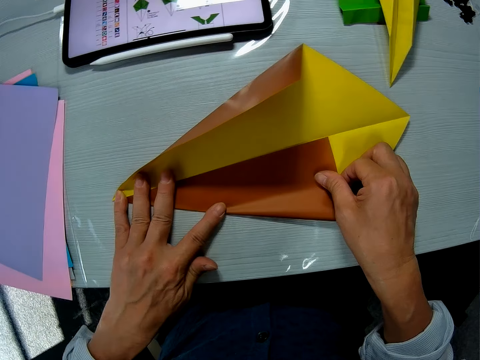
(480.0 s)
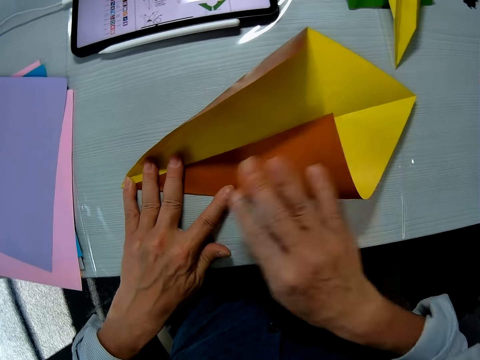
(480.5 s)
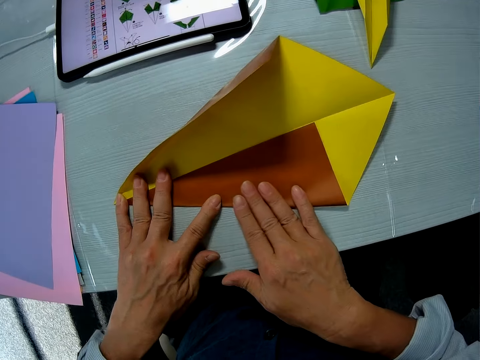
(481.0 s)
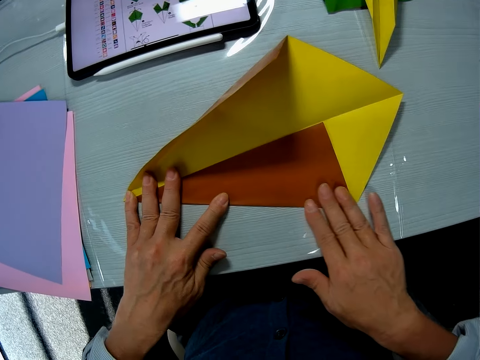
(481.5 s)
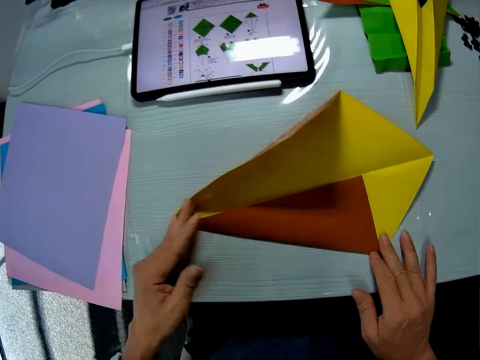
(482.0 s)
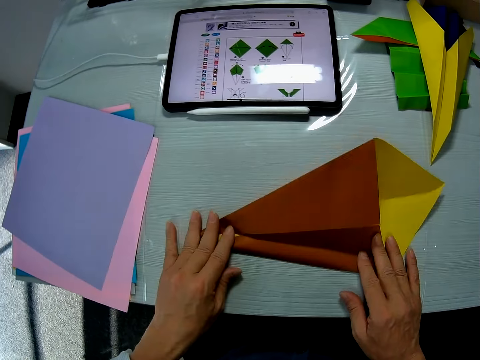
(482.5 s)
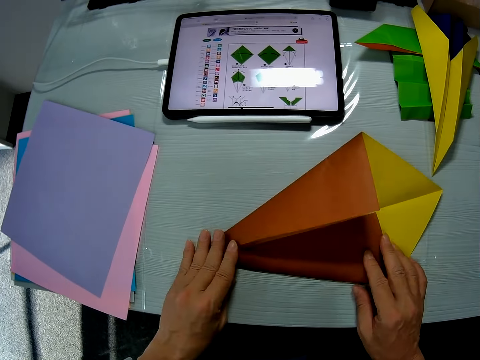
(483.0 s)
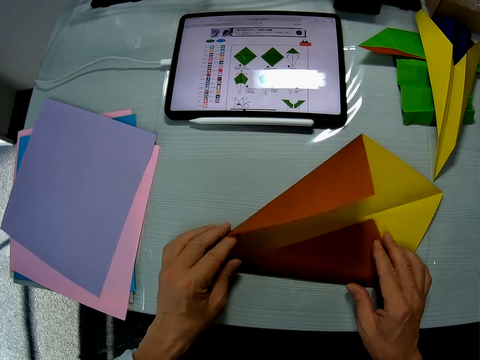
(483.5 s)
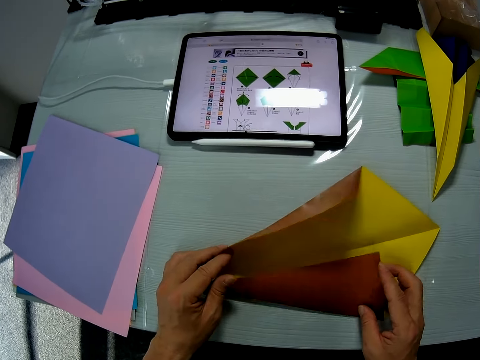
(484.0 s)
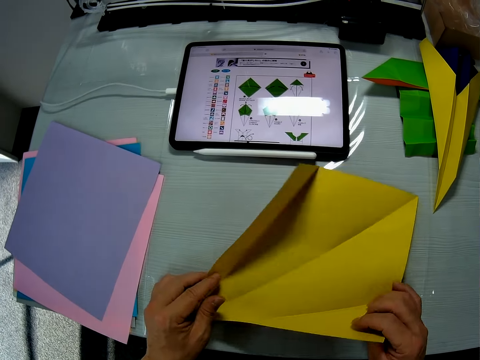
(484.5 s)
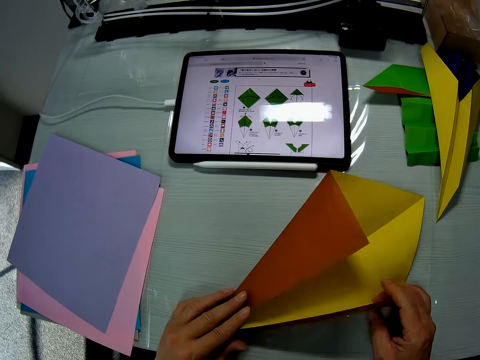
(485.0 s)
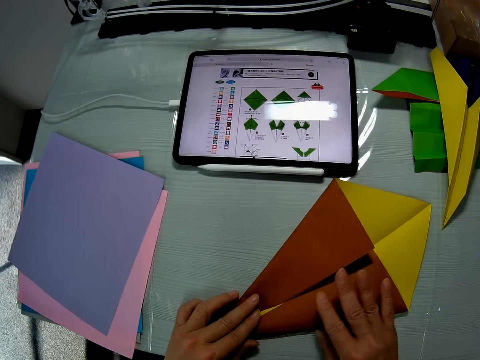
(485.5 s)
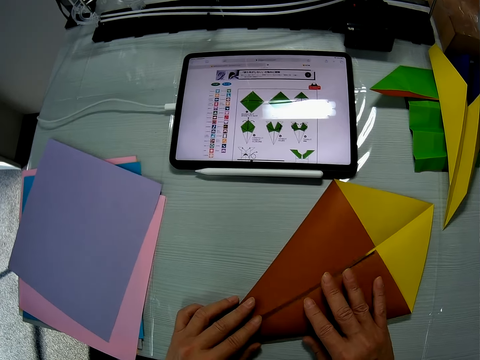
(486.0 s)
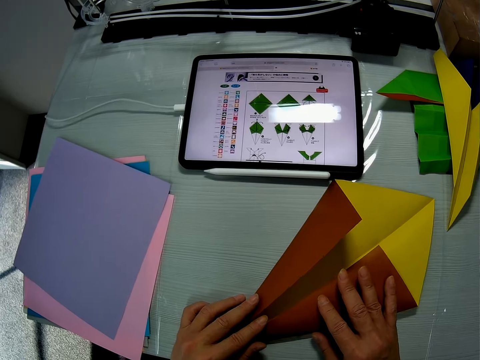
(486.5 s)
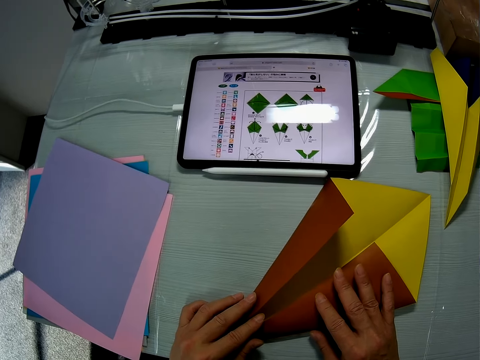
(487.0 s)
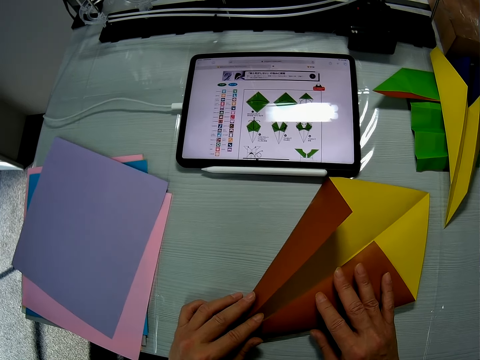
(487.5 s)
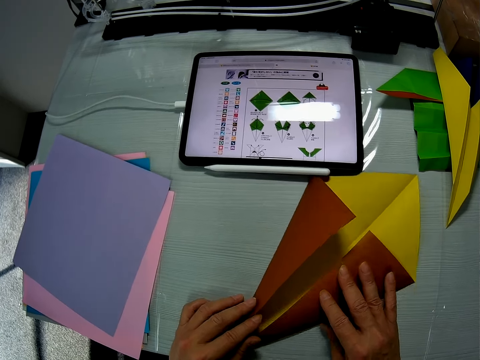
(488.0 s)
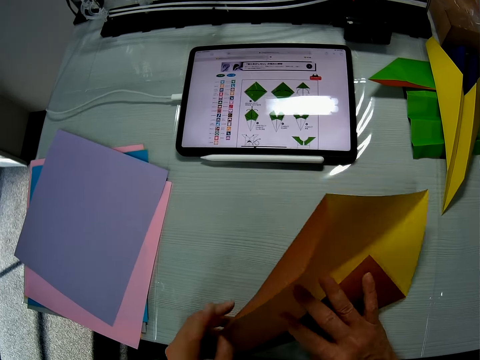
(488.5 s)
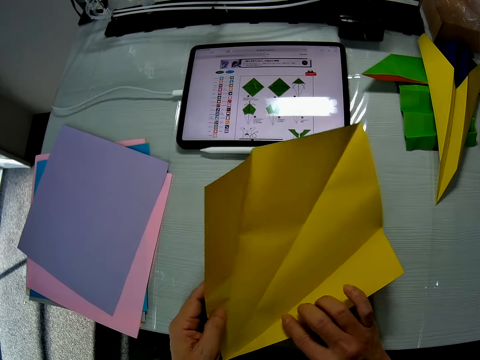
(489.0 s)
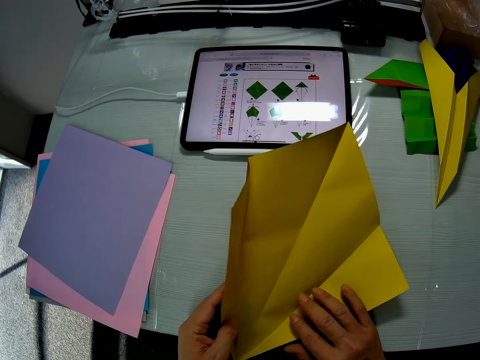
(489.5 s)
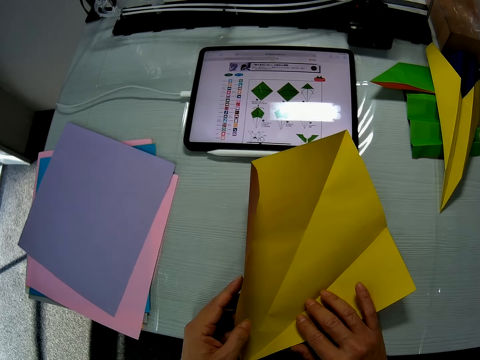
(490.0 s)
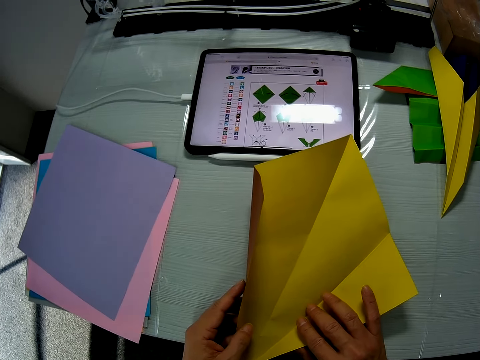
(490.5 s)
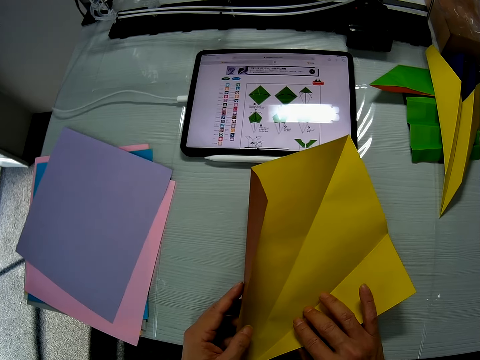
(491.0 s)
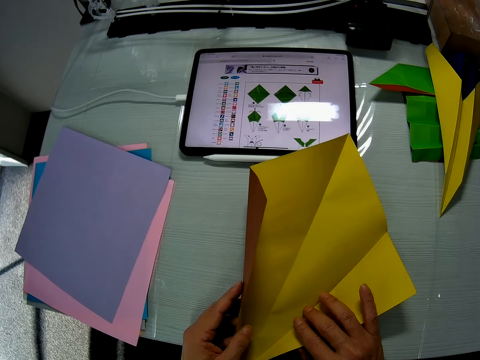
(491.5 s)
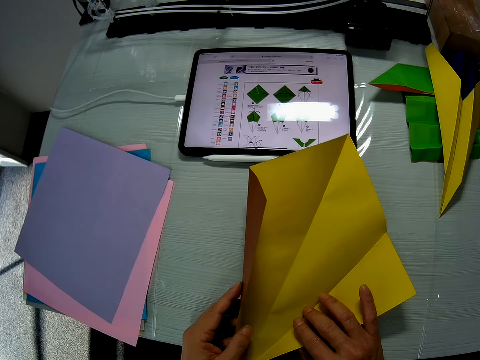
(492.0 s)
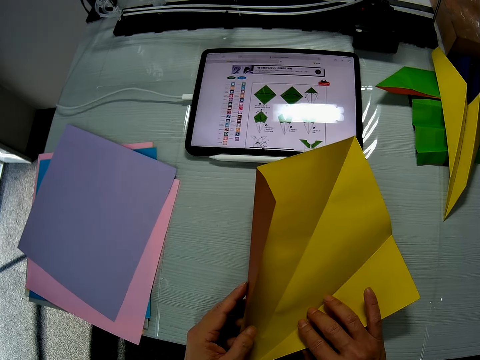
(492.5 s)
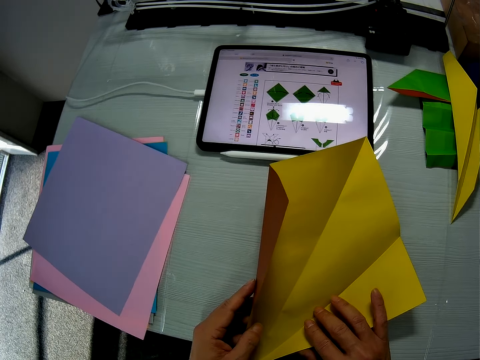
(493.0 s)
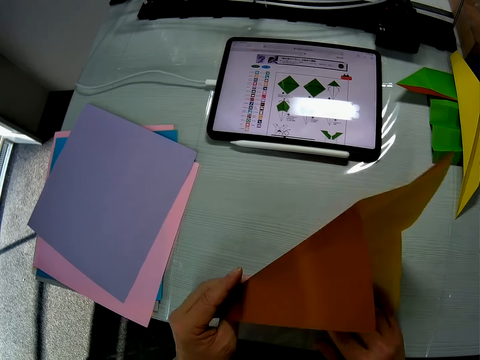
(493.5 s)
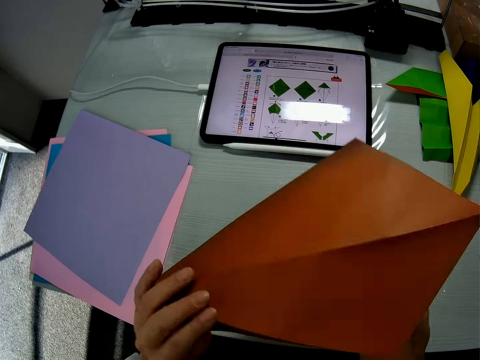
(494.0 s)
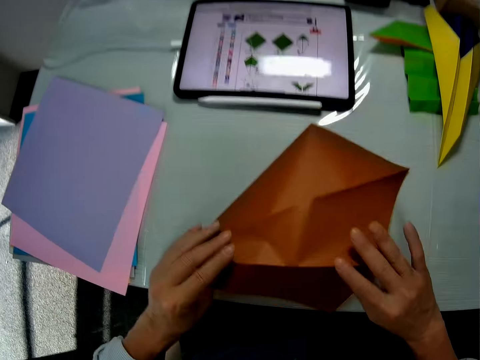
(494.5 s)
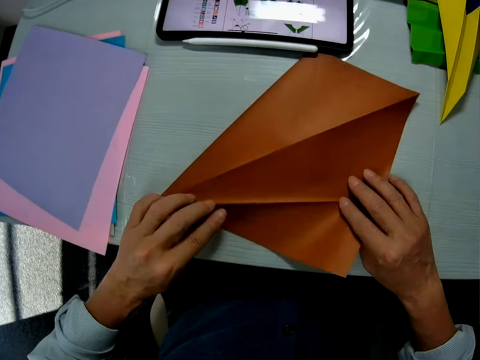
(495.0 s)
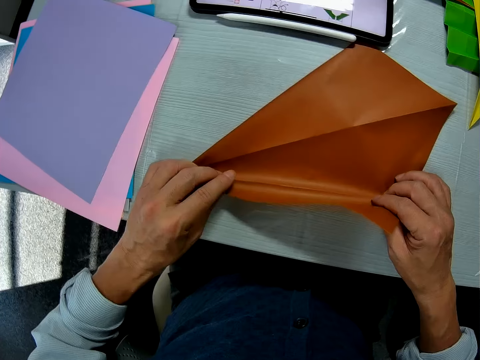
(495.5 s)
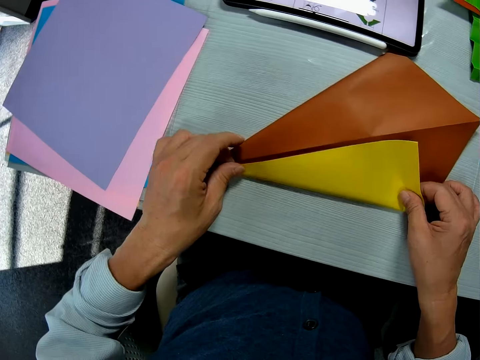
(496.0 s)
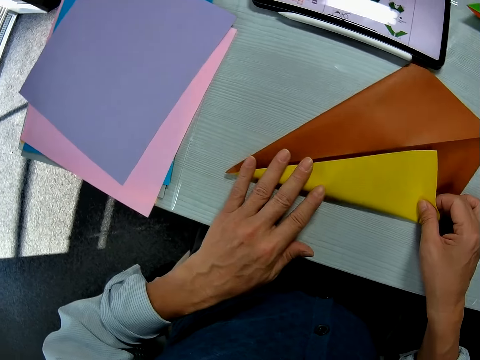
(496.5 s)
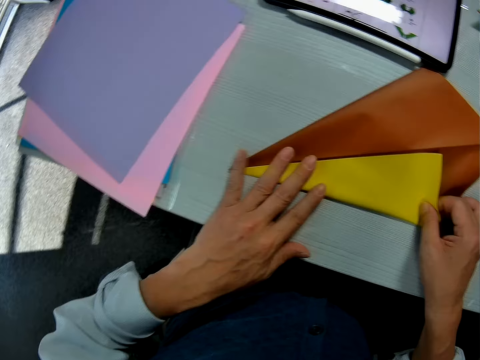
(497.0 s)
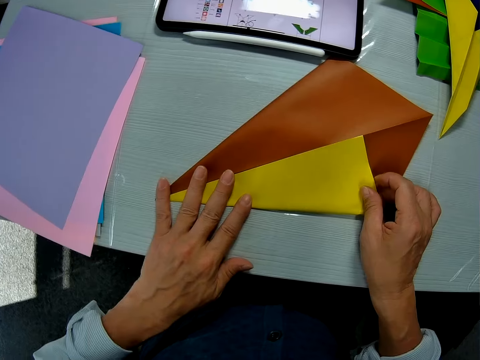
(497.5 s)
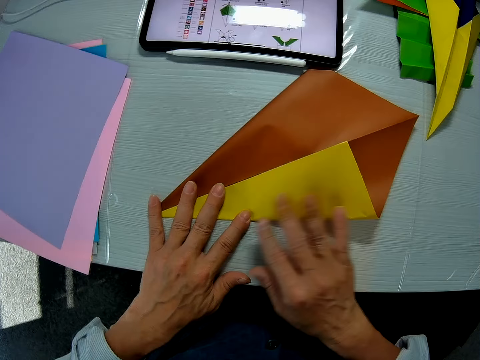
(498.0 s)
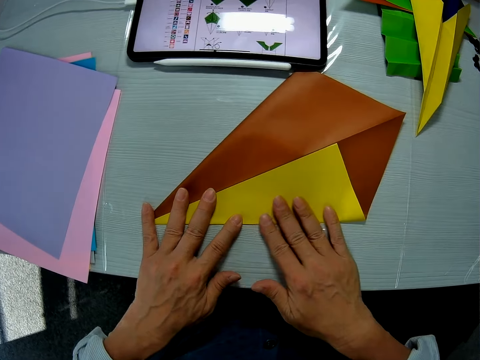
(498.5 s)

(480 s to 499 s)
The camera wearer looks at the paper. They turn the paper. They unfold the paper. They look at the paper. They turn the paper. They place the paper on the table. They fold the paper.

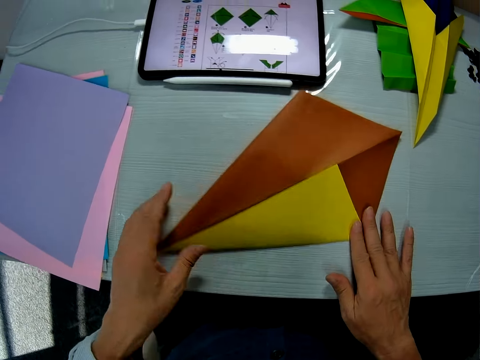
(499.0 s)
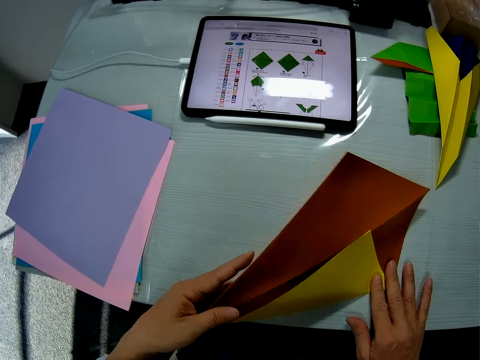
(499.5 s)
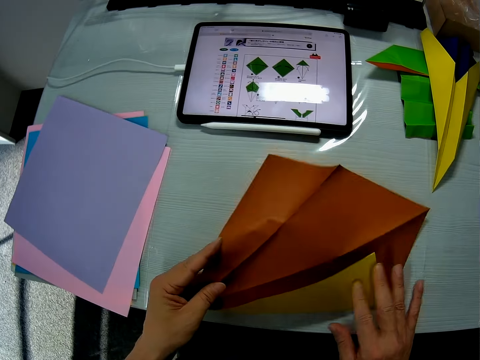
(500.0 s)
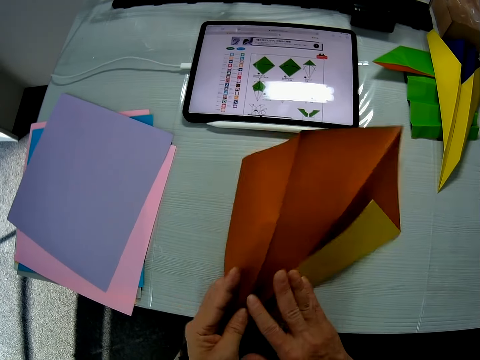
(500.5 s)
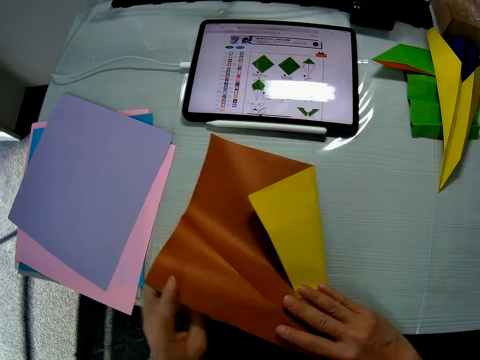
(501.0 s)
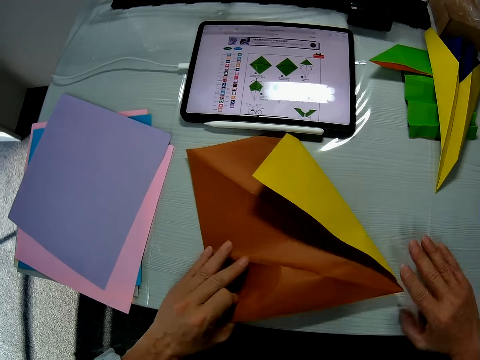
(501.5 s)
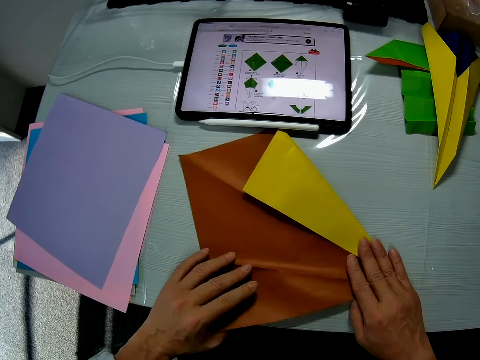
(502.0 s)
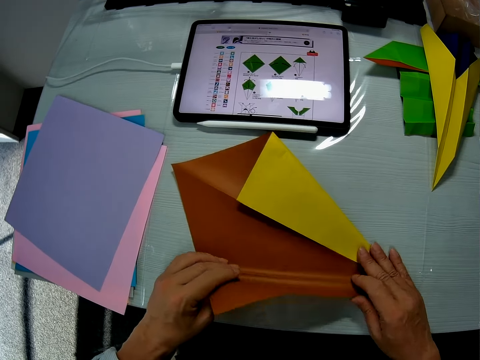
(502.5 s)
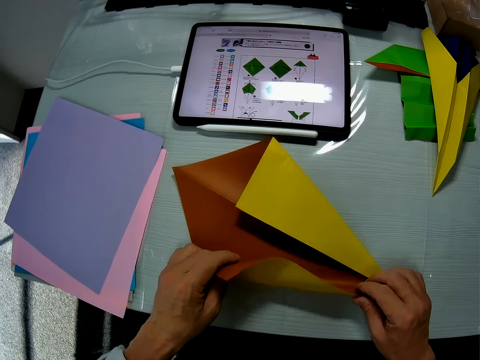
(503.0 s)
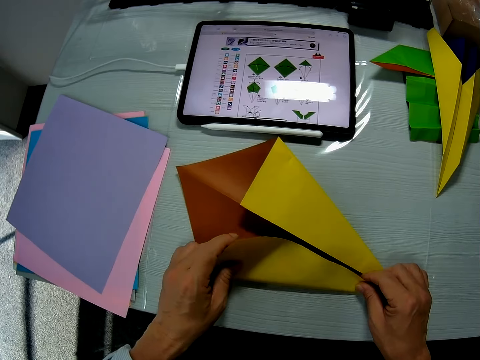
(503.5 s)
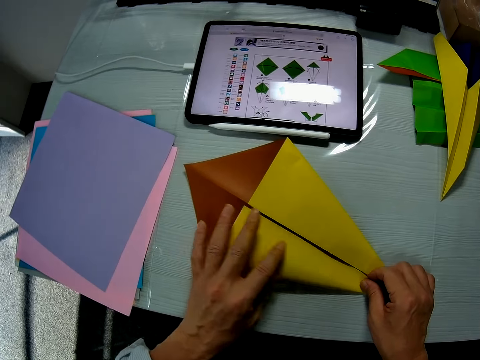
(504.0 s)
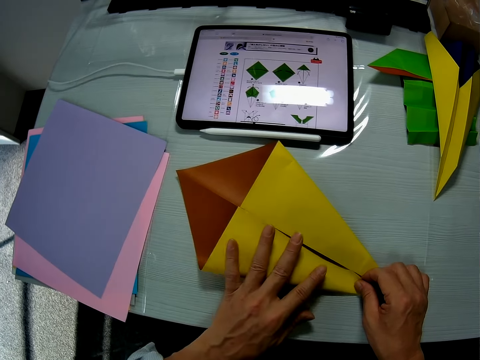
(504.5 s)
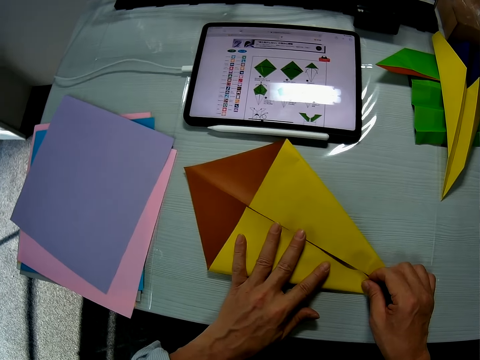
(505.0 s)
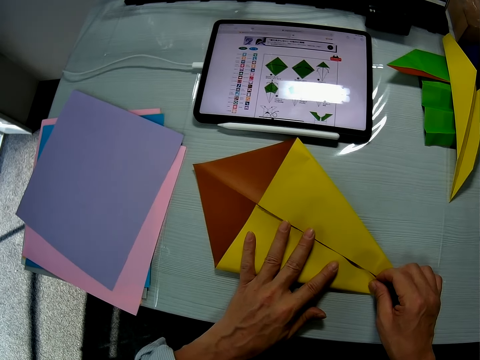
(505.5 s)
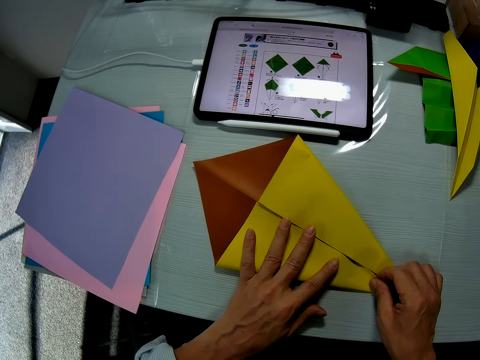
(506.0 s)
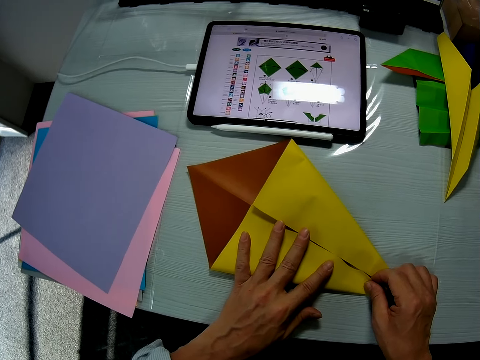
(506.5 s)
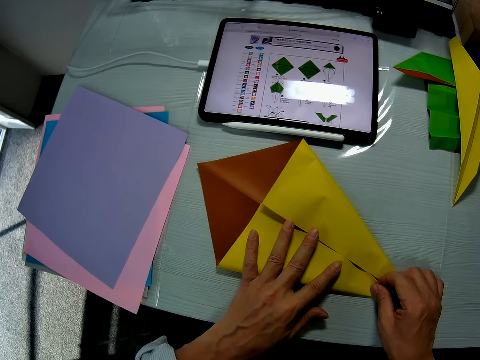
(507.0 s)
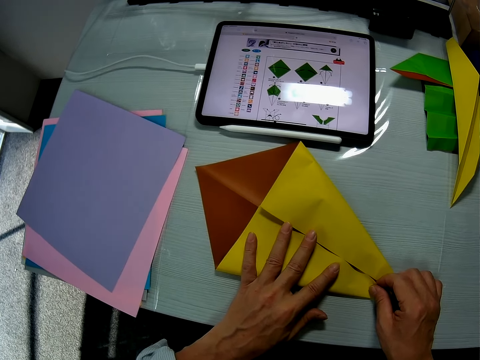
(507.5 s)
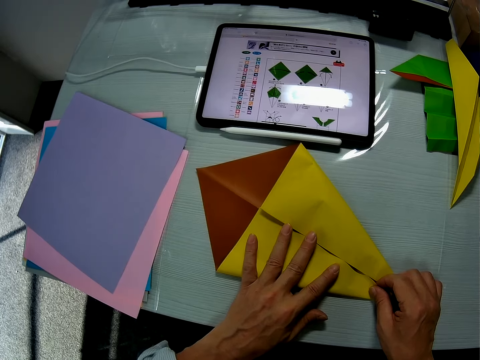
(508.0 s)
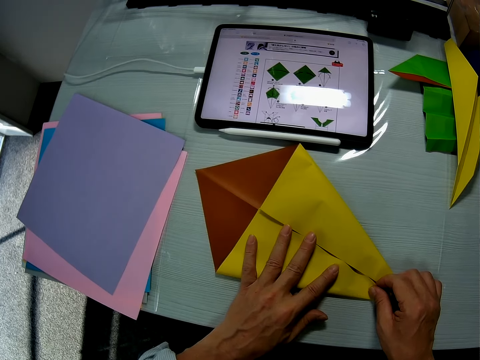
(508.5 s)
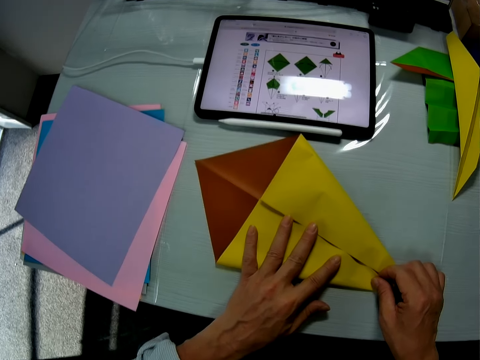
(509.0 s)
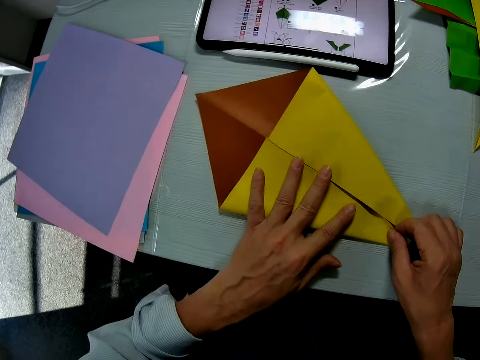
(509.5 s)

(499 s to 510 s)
The camera wearer turns the paper. They fold the paper. They look at the paper.
